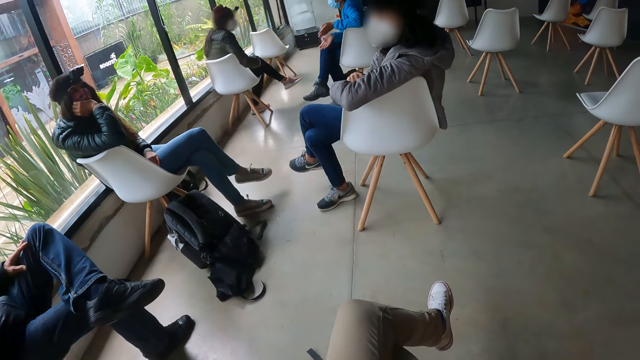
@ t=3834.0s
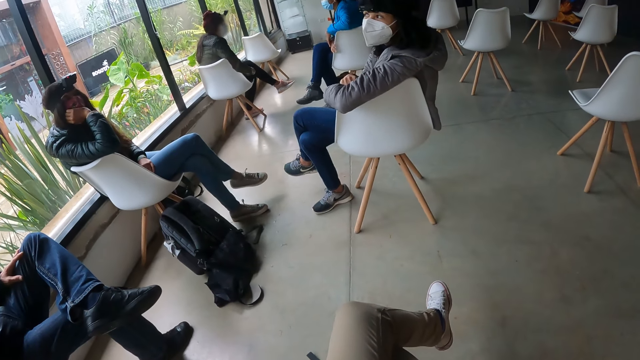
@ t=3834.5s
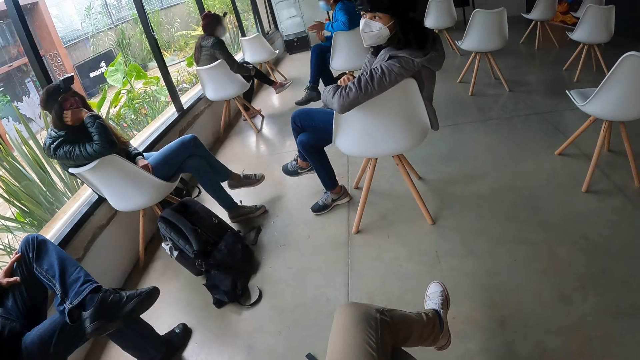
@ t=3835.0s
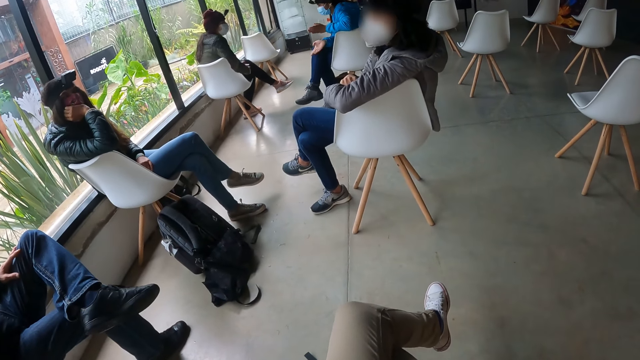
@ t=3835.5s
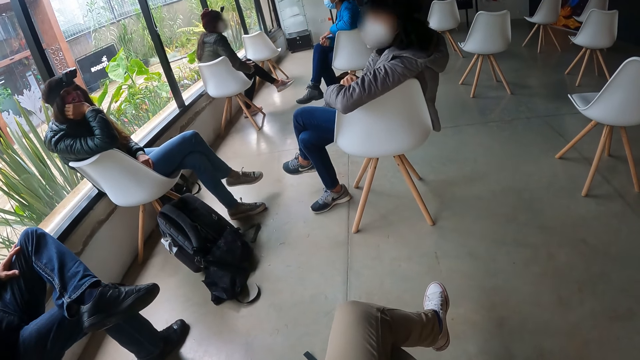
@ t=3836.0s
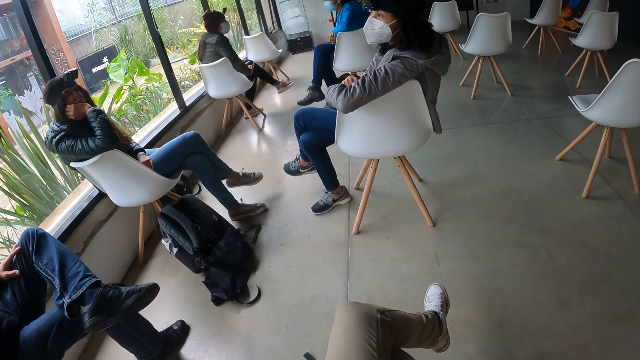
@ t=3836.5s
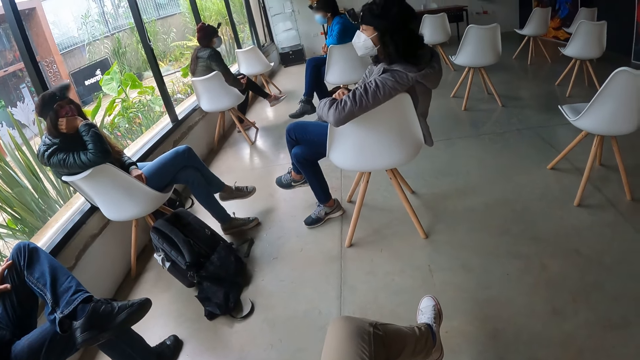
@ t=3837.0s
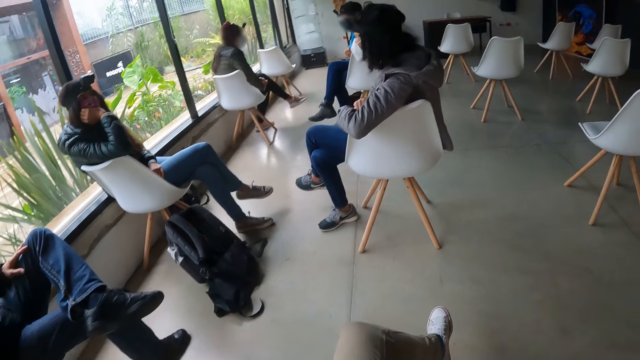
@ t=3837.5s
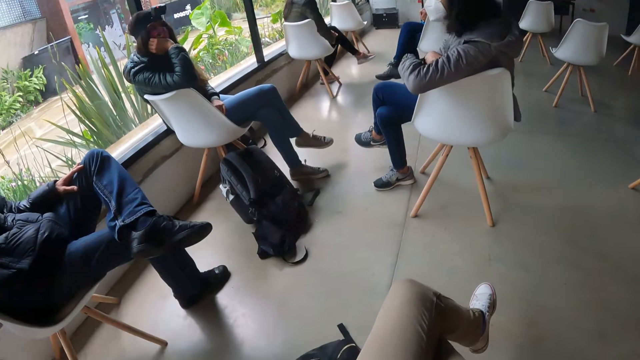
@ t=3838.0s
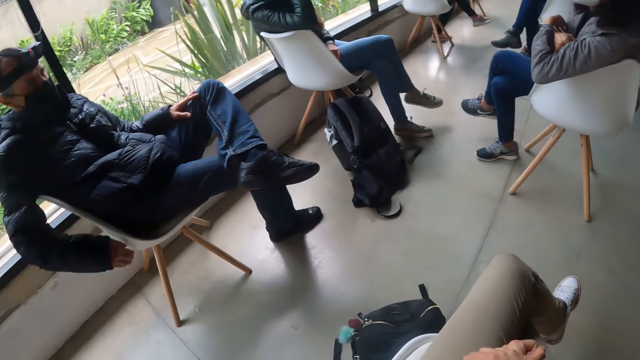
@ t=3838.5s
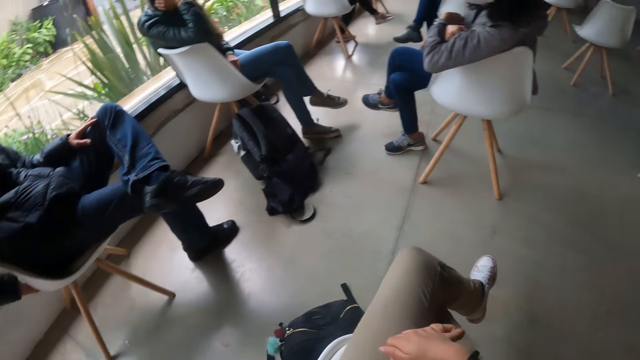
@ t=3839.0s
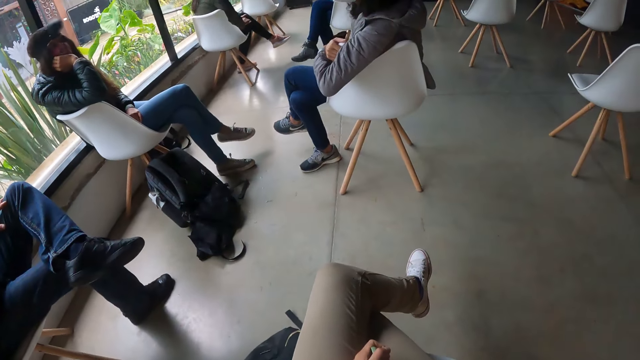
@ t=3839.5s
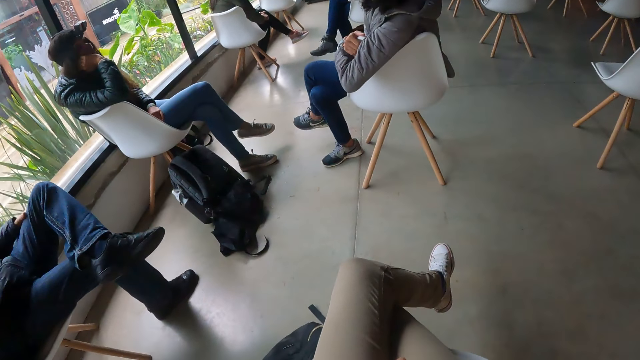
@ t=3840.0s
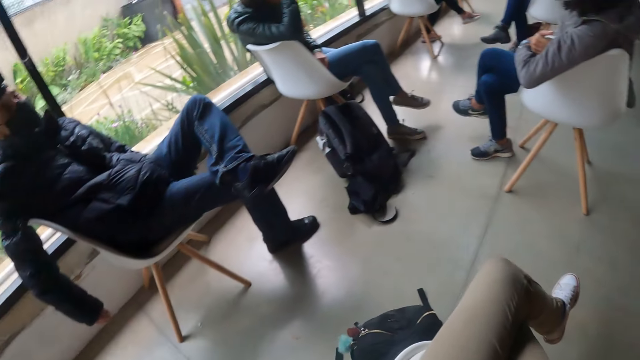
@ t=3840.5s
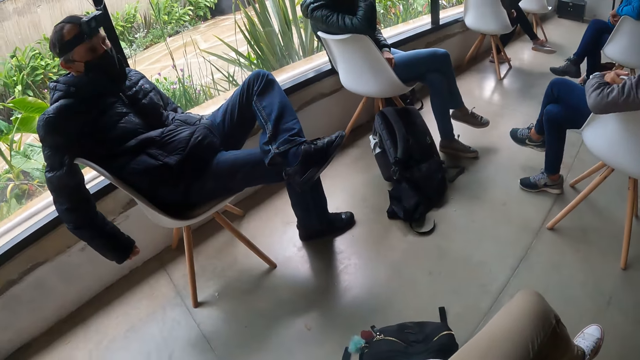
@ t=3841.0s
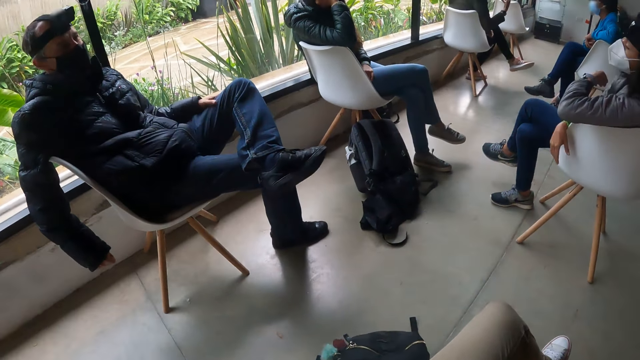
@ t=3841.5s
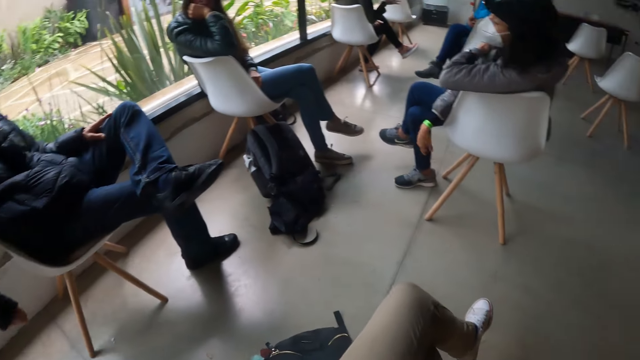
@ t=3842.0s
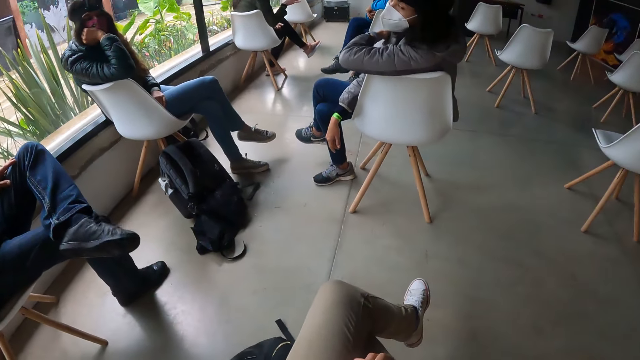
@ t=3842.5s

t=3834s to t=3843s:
The camera wearer moves both hands and looks around.

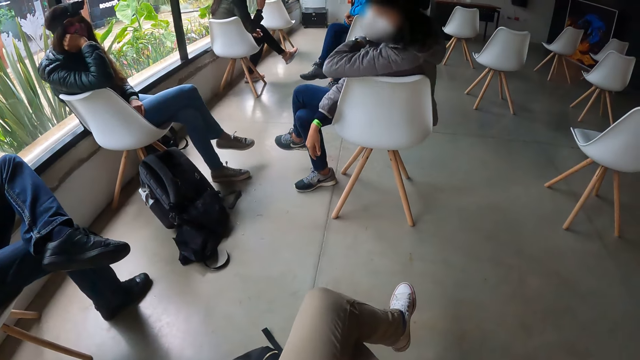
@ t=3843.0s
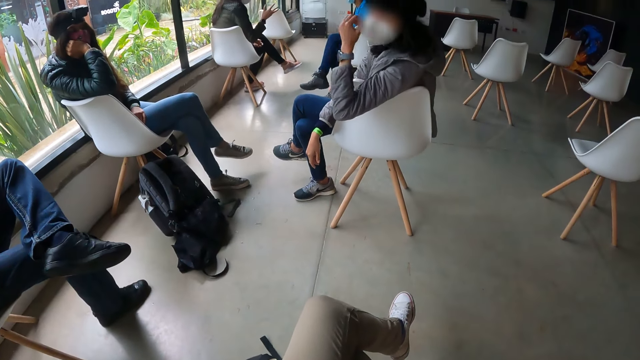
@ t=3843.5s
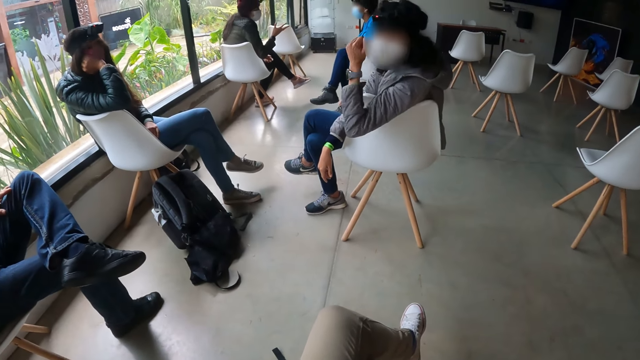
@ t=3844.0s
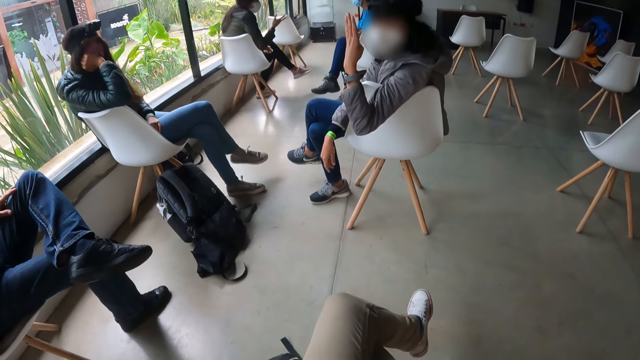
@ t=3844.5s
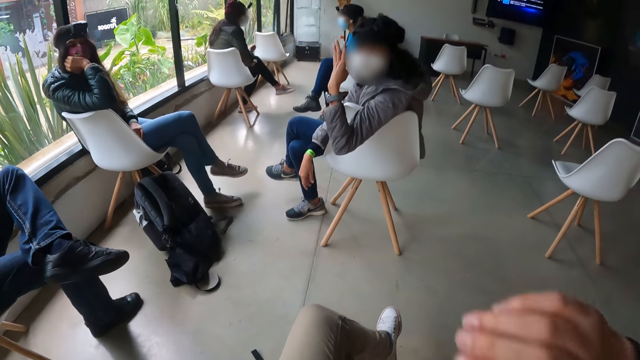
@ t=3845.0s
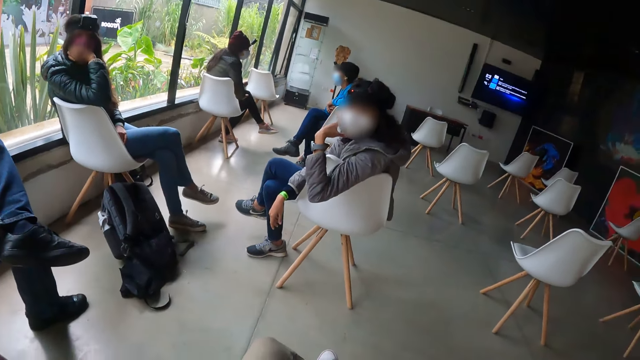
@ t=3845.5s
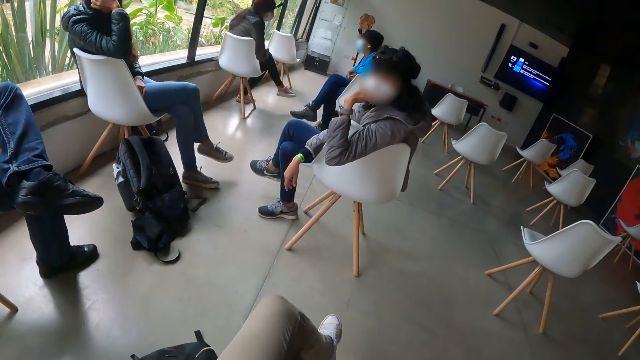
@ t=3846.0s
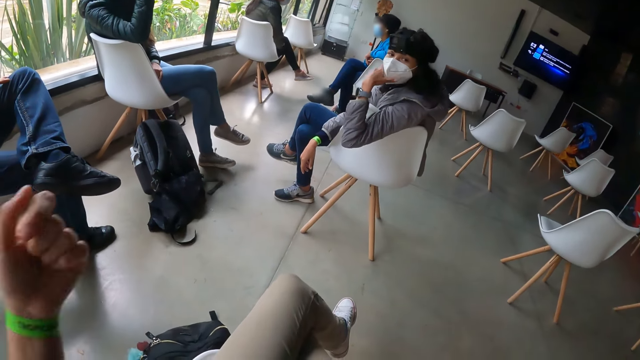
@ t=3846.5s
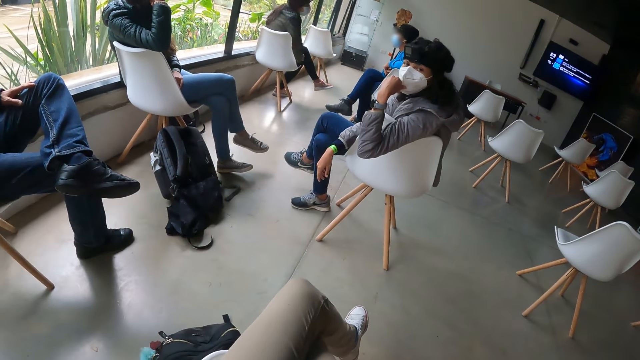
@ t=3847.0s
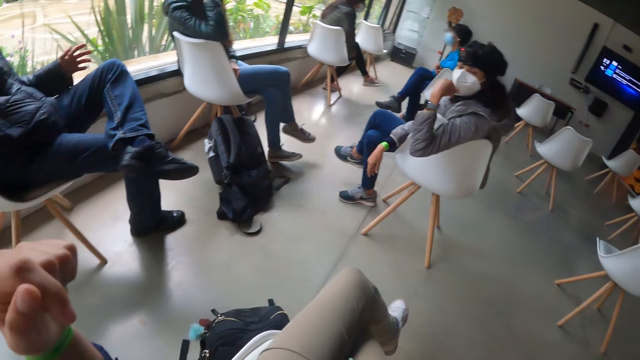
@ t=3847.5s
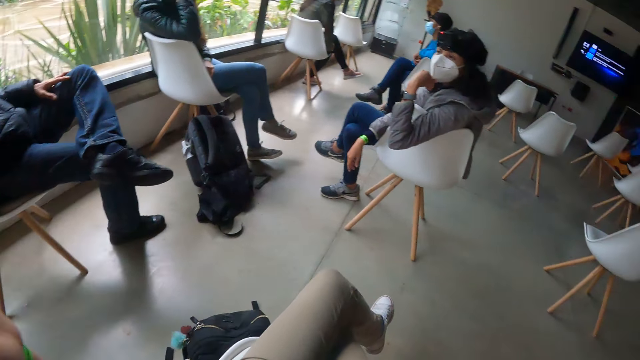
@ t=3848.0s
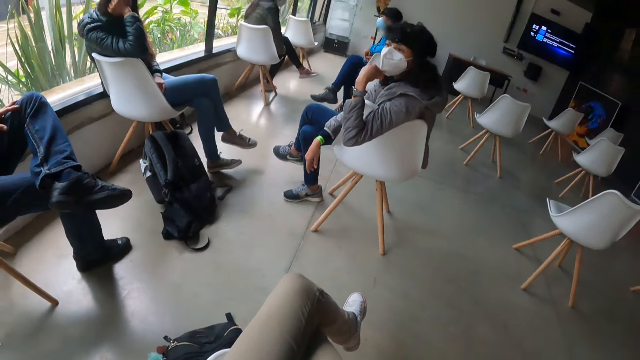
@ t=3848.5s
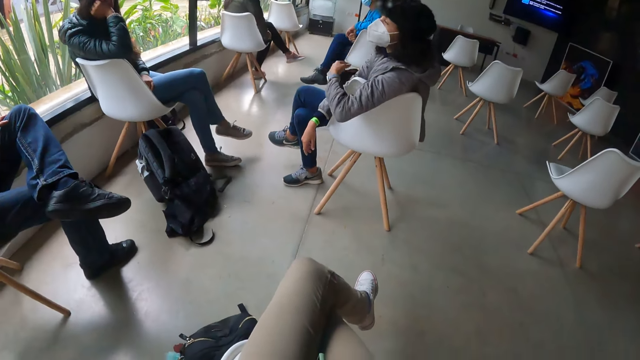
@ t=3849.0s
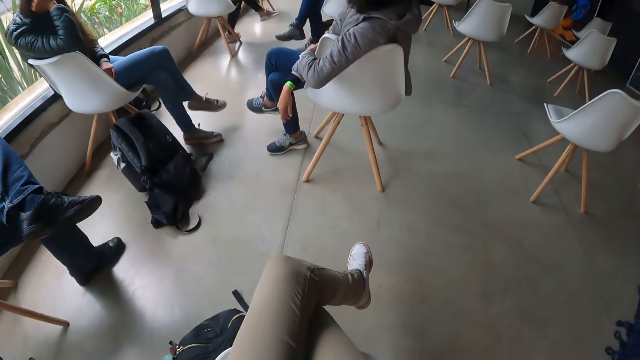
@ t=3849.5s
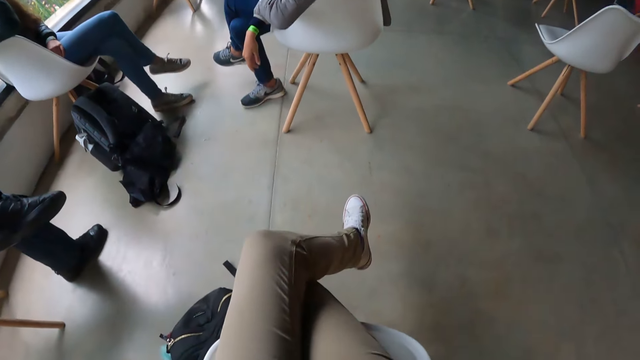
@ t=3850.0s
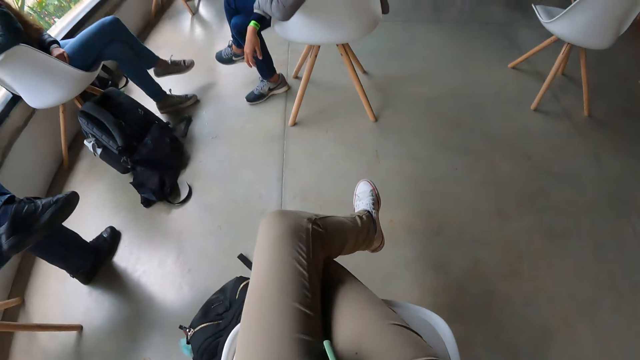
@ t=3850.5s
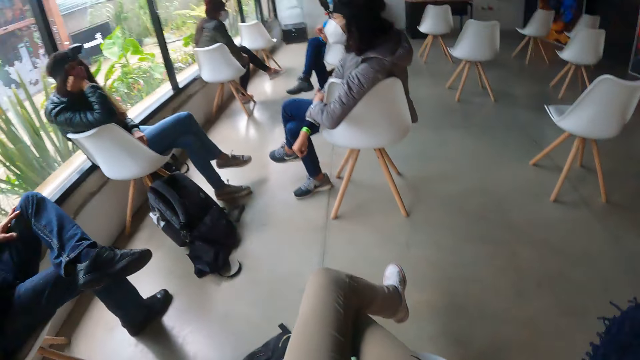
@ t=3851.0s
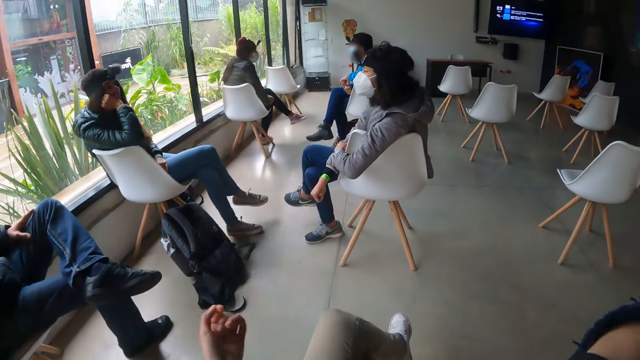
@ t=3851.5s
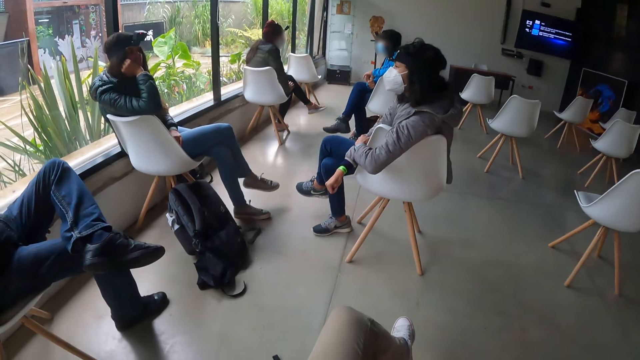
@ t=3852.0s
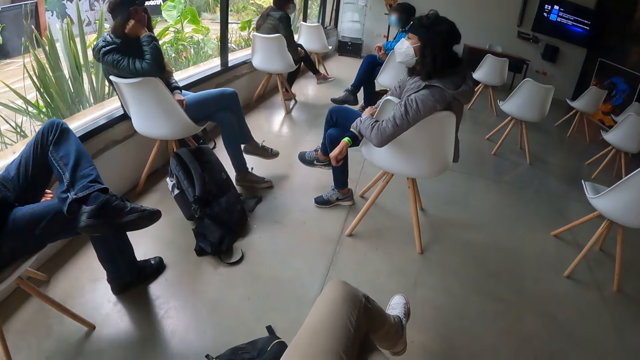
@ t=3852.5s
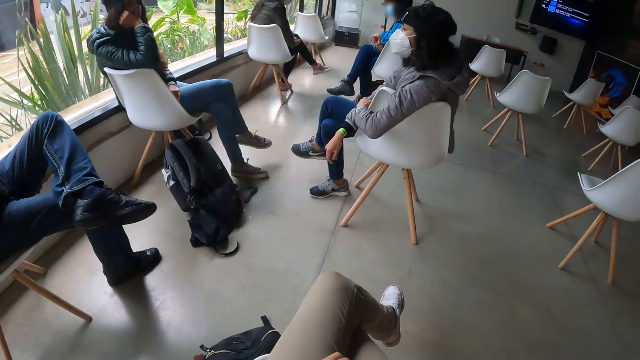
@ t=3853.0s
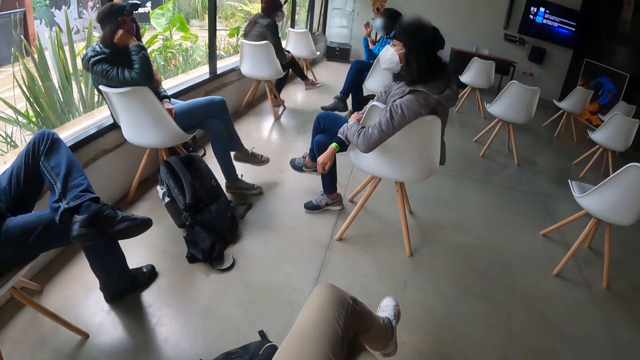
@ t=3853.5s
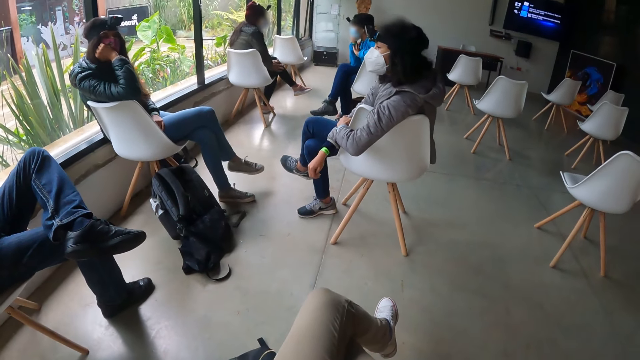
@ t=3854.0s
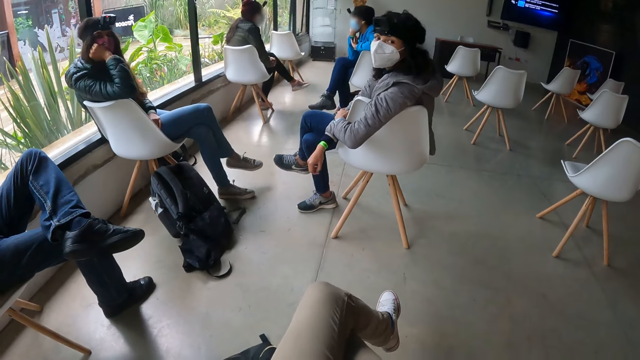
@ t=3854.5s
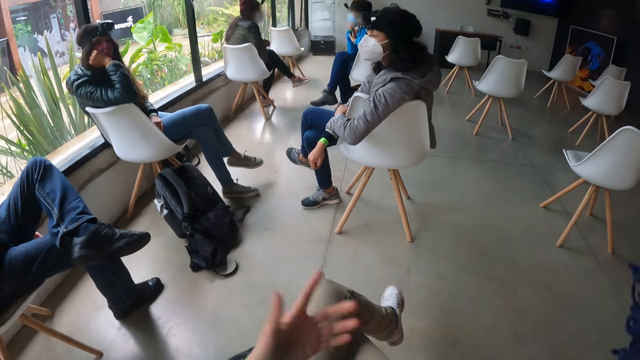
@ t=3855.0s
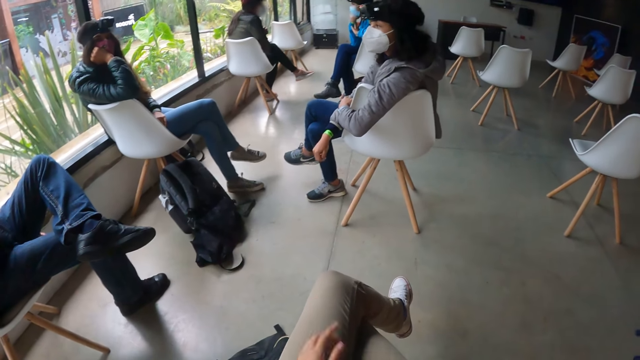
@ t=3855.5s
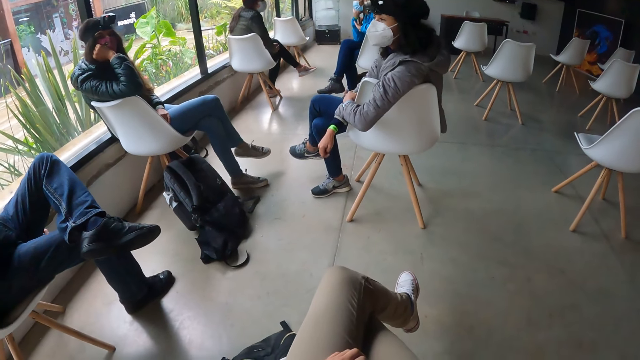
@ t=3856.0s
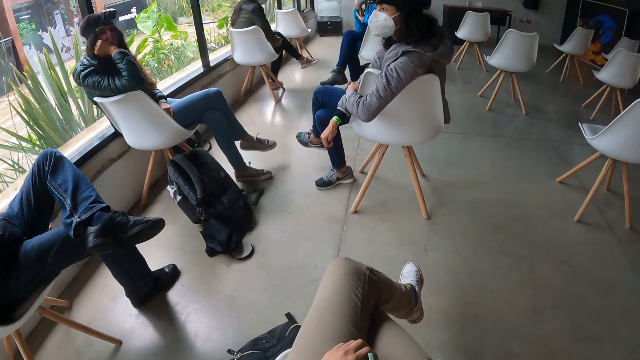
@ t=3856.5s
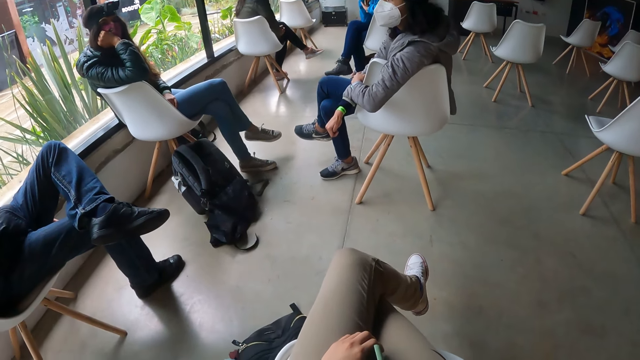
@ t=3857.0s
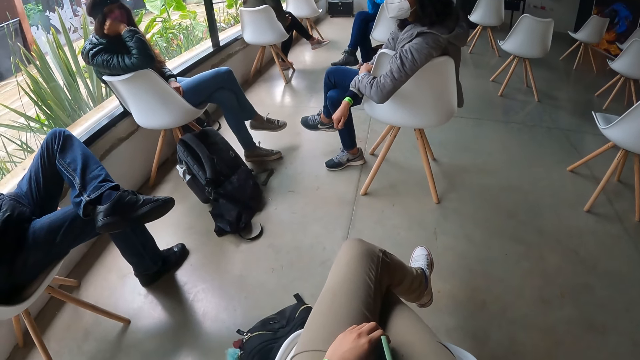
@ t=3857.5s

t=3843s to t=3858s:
A woman converses with the camera wearer. The camera wearer lifts her right hand. The woman converses with the camera wearer. The camera wearer lifts her left hand. The woman converses with the camera wearer. The camera wearer looks around. She drops both hands on her lap. She looks around. She lifts her left hand and drops her left hand on her lap. She lifts the right hand. She looks around.
